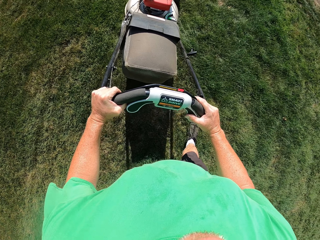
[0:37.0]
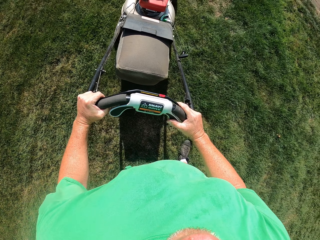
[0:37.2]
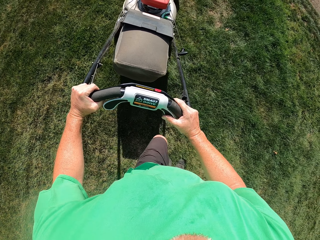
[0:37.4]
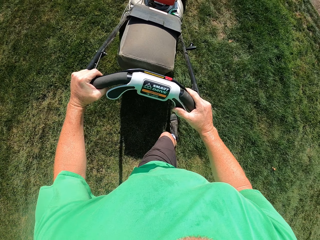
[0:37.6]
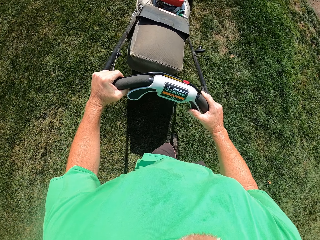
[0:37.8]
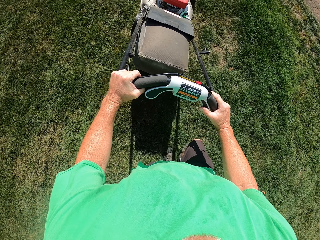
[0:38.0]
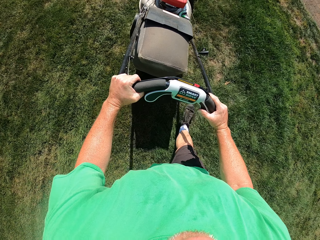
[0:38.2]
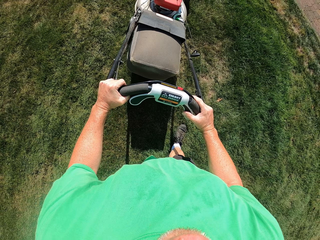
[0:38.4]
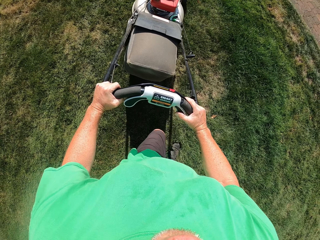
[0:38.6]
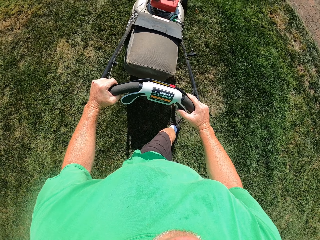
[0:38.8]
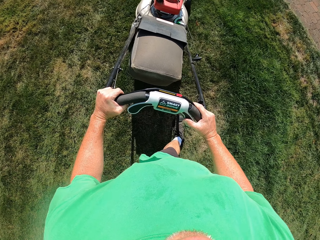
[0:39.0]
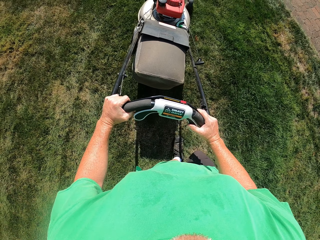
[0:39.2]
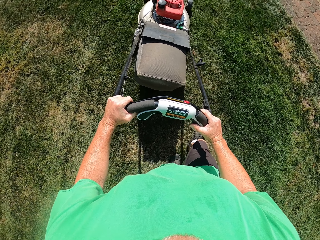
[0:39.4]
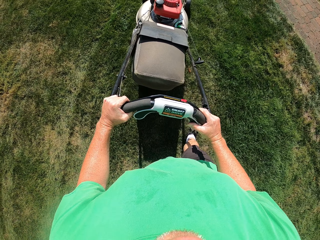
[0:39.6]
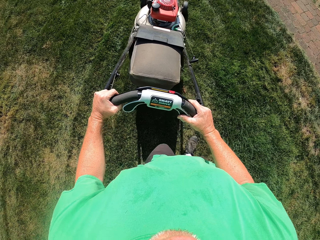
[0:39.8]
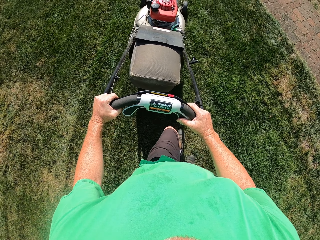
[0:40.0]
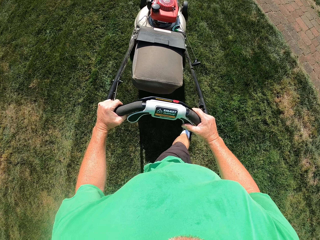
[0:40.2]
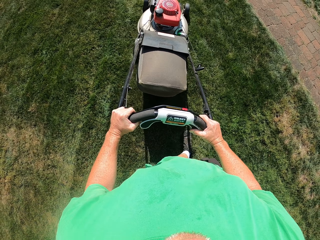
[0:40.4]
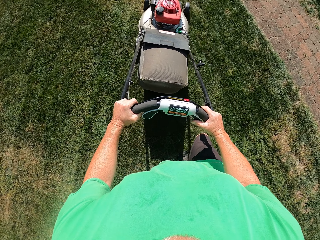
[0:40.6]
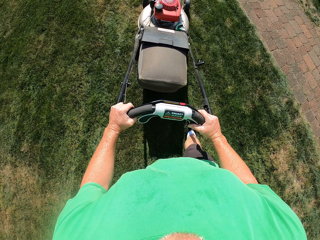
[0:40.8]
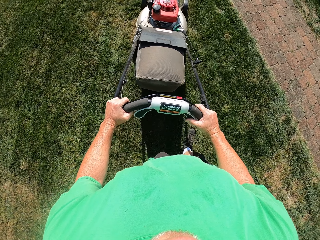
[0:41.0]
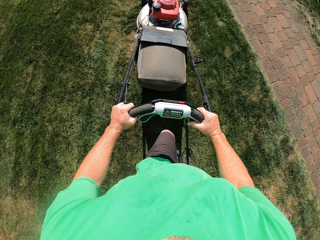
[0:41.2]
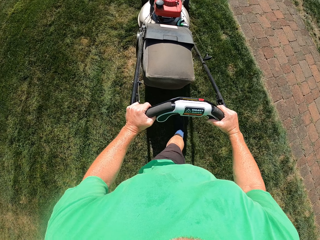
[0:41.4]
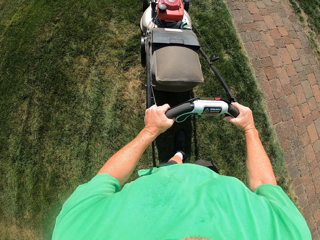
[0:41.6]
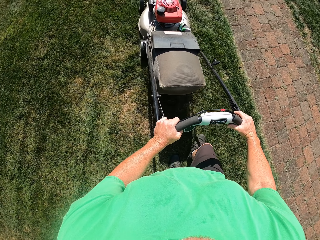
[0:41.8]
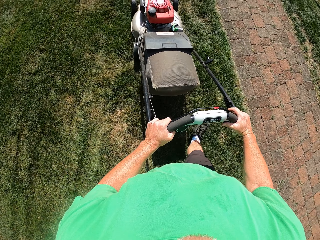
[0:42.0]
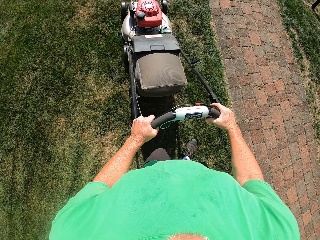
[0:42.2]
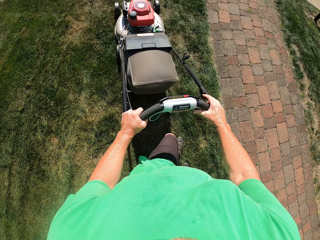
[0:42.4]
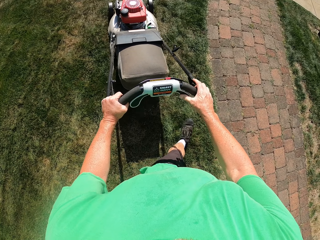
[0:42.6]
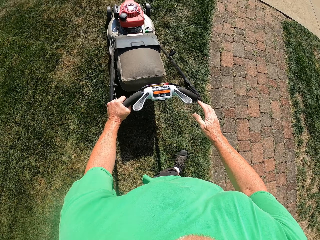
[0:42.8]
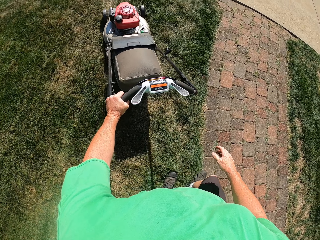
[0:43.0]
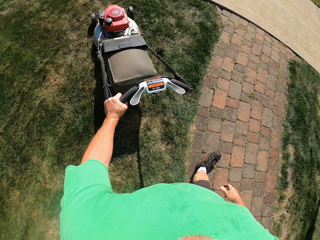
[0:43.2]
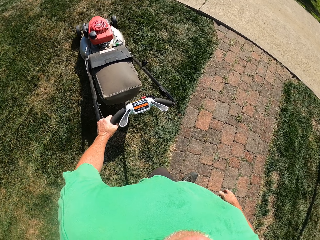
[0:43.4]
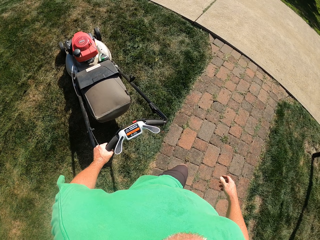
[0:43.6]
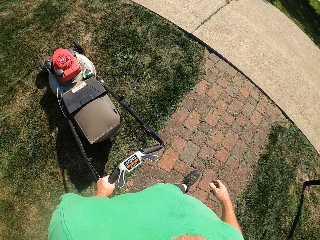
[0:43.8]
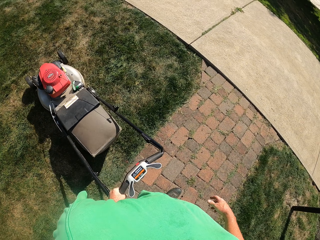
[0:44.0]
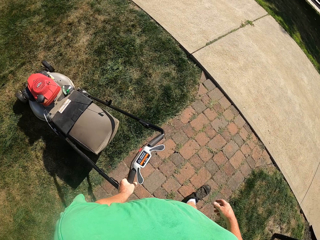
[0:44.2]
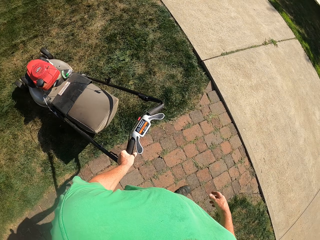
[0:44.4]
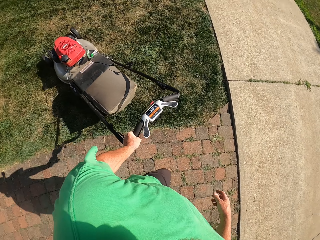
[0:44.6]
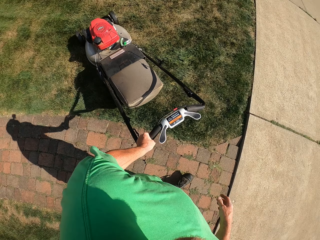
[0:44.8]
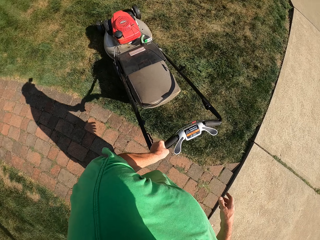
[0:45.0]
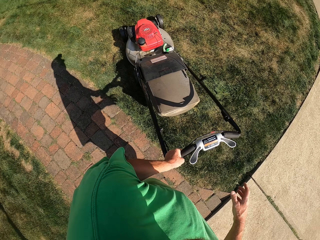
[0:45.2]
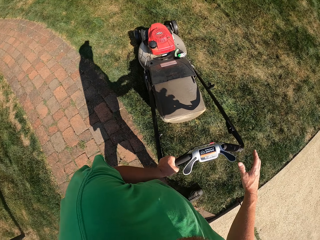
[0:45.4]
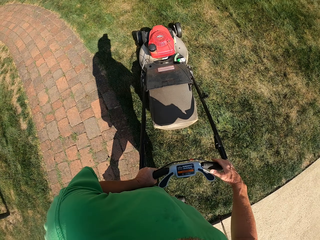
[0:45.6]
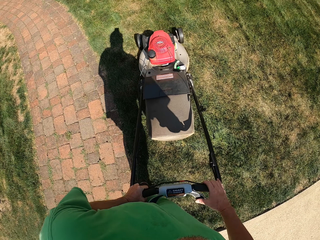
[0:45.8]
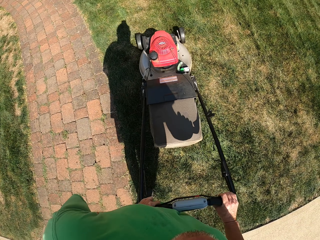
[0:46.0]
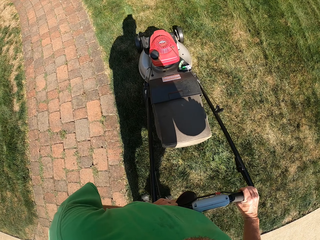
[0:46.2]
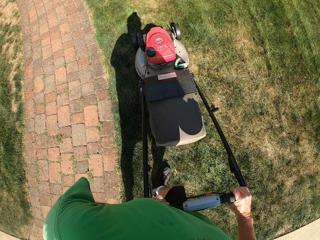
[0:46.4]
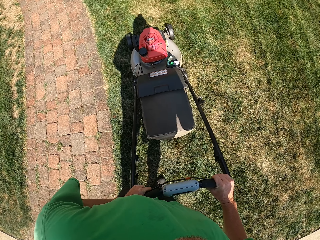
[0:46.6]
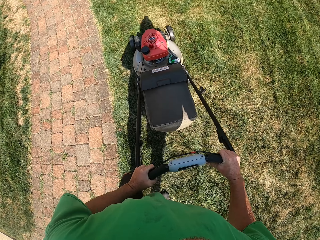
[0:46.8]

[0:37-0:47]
The camera wearer makes a U turn with the lawn mower.

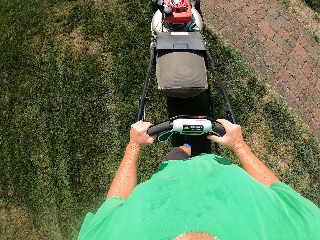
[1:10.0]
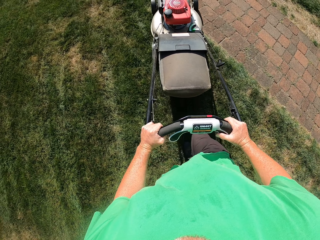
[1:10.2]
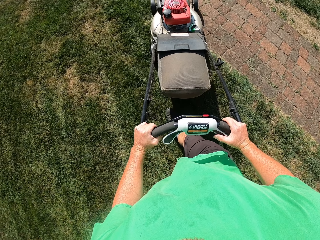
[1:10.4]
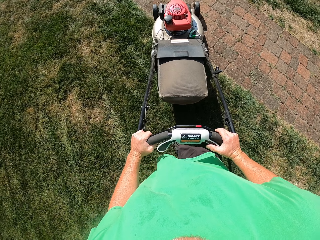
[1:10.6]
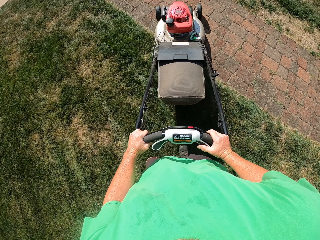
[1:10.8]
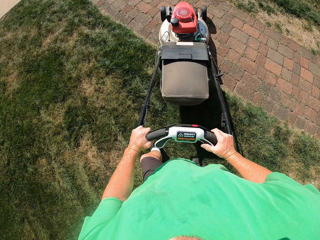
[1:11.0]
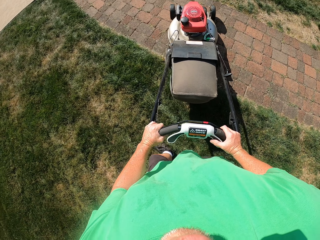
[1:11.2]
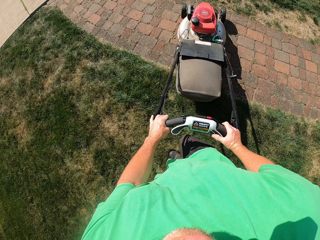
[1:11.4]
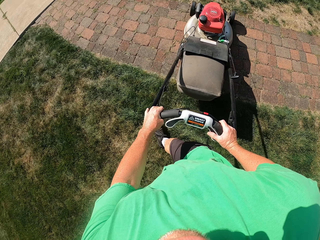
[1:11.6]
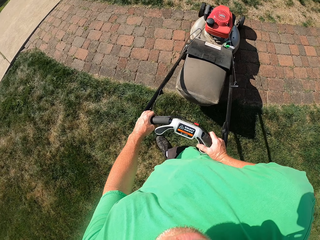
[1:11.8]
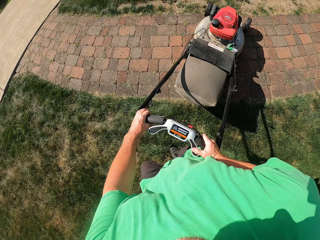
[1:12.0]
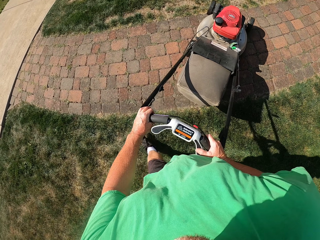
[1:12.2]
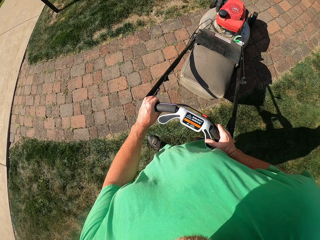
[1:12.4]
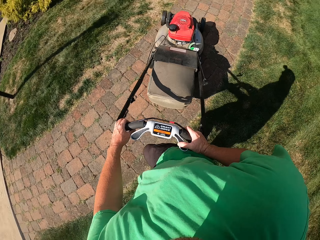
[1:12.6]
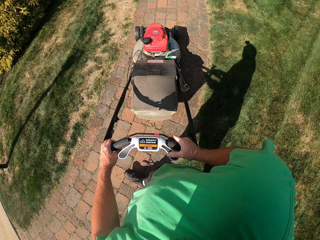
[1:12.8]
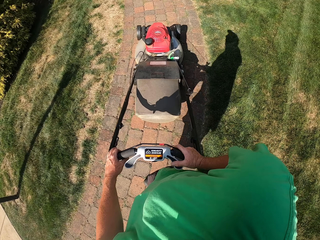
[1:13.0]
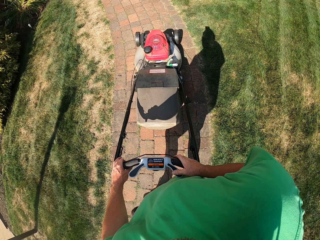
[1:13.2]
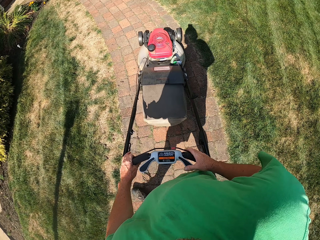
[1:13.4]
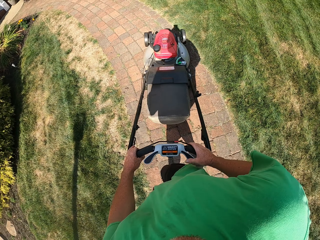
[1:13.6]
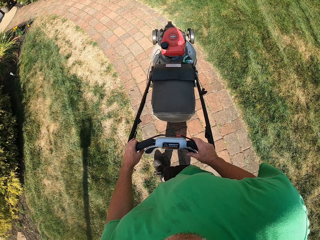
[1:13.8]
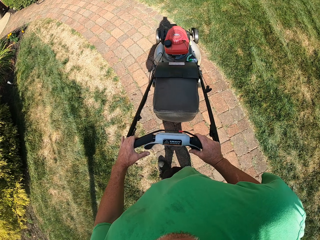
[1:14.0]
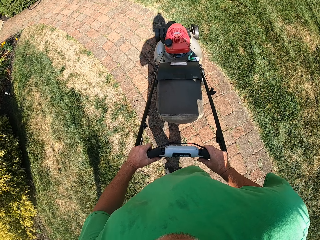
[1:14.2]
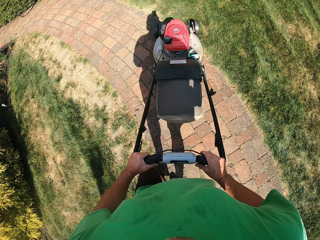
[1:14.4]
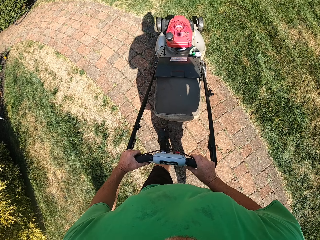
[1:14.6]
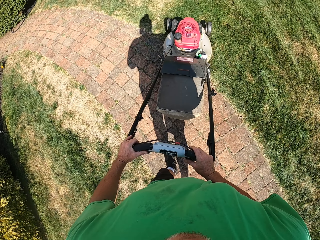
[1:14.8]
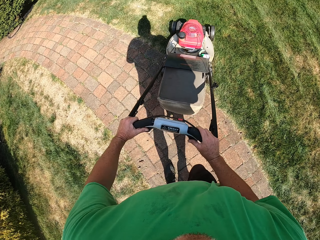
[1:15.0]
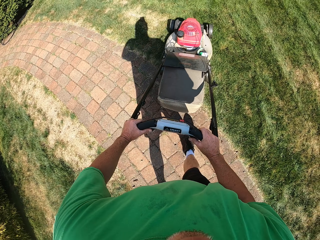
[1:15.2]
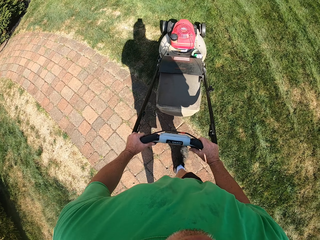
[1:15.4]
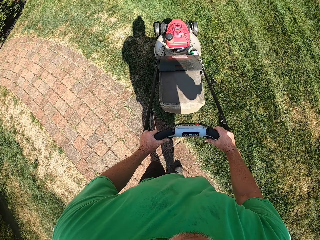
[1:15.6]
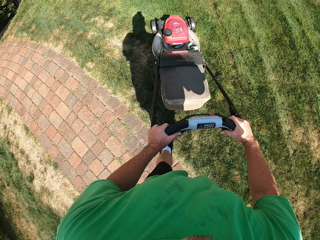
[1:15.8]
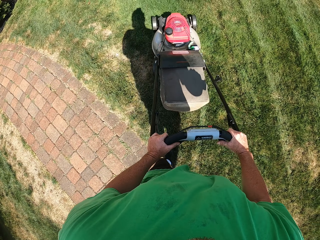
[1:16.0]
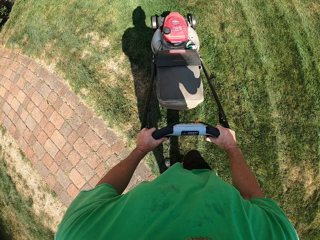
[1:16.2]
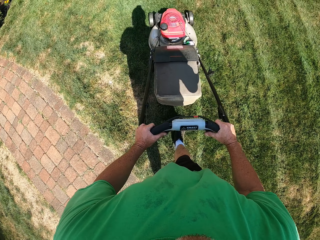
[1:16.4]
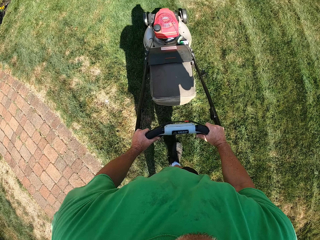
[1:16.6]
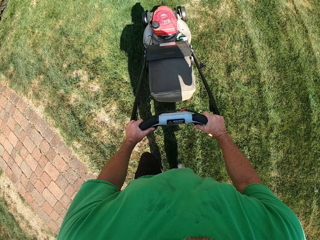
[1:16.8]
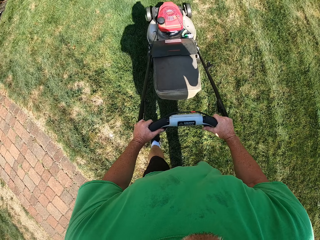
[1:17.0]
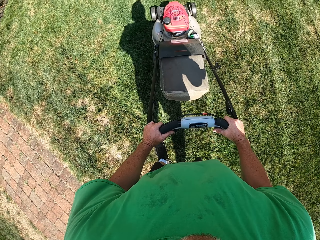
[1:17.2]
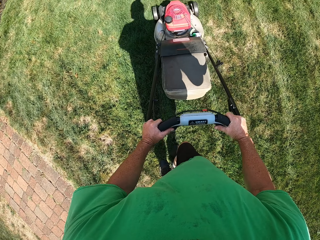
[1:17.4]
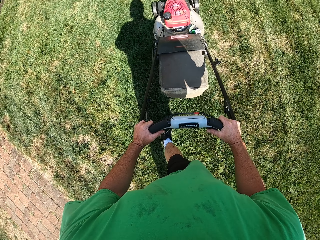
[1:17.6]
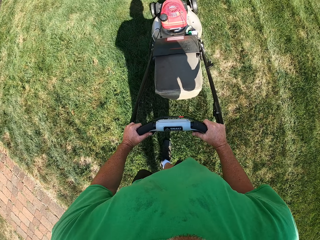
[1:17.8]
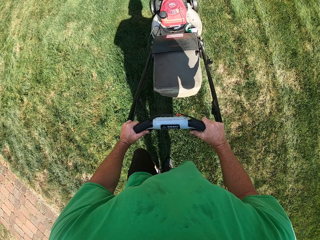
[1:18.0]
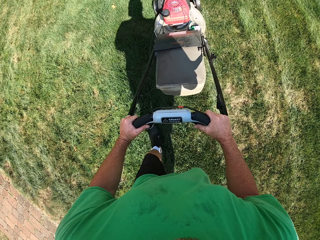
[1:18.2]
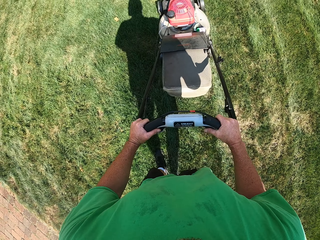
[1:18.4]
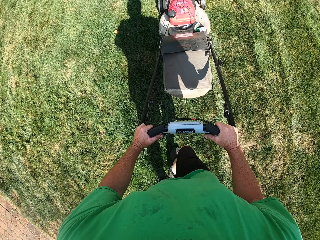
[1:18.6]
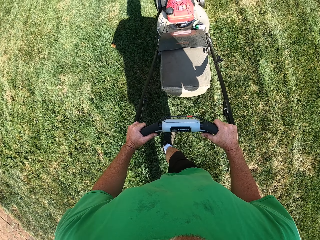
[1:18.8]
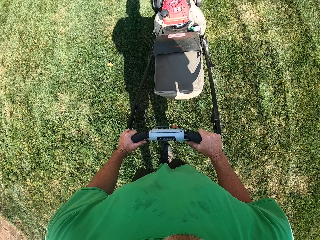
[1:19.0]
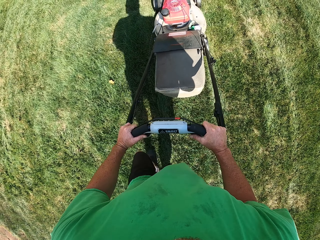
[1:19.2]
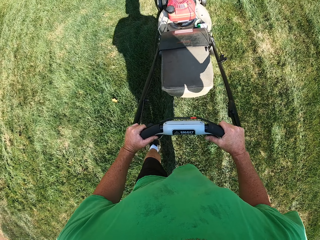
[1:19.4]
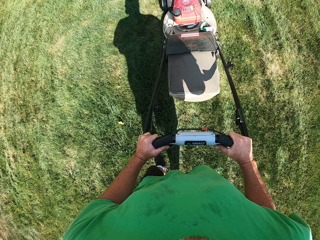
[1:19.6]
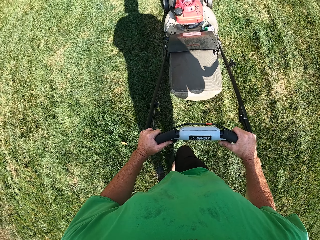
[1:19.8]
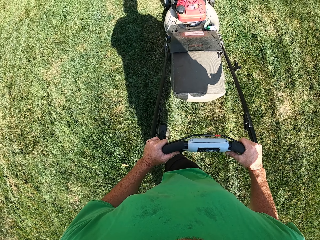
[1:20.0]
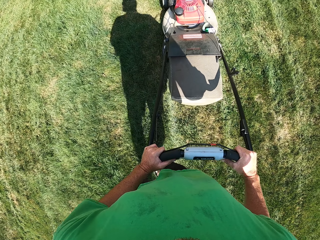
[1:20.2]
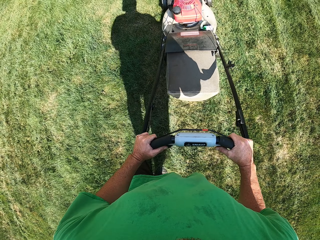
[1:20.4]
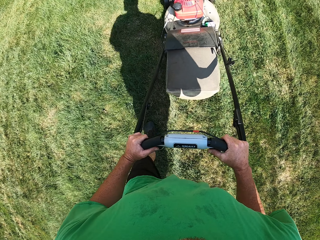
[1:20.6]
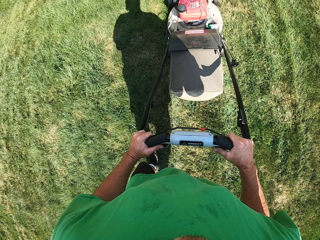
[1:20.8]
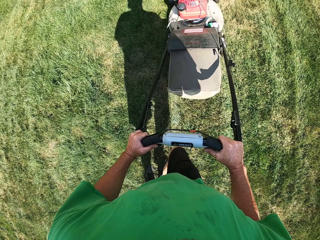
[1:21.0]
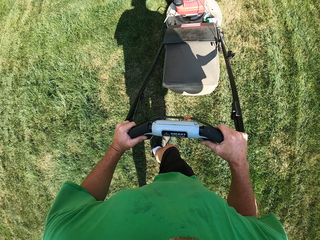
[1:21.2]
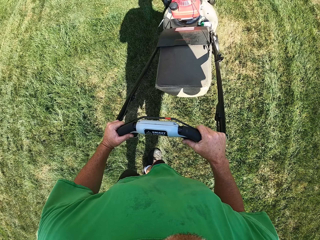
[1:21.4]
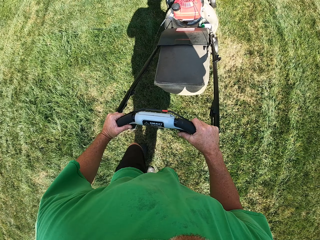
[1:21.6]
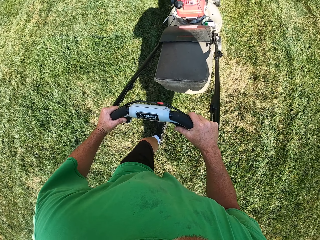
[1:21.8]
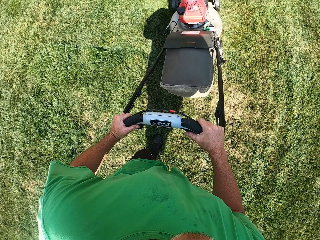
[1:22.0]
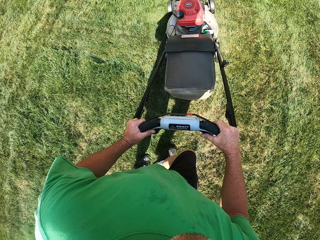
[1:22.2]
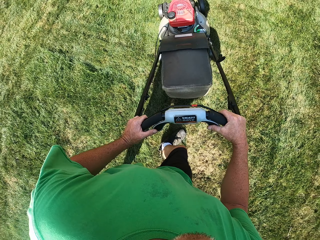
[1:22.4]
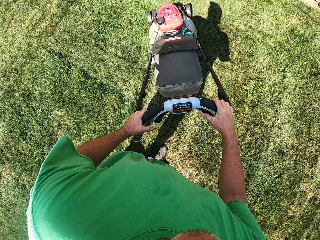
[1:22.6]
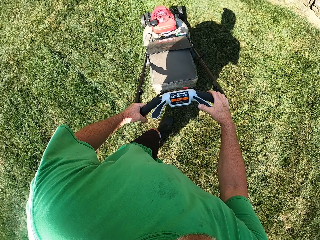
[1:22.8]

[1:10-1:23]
The camera wearer moves the lawn mower on a pavement. They turn the lawn mower. They cut the grass with the lawn mower.
